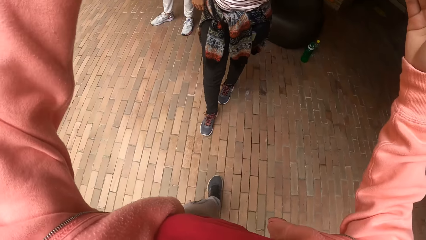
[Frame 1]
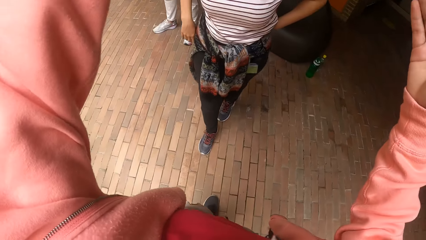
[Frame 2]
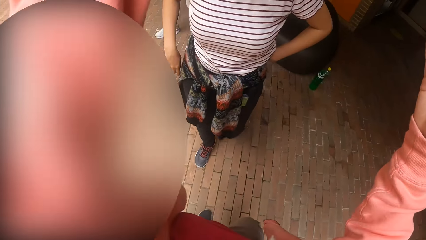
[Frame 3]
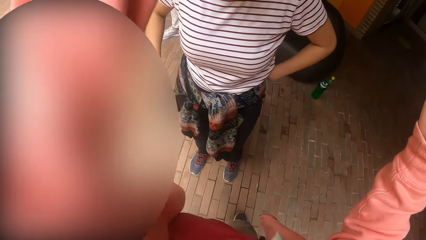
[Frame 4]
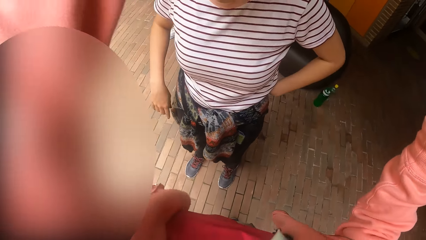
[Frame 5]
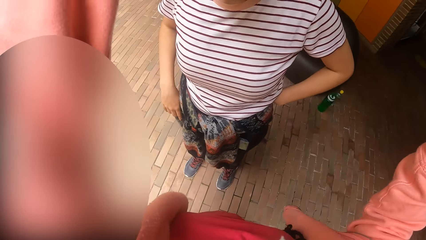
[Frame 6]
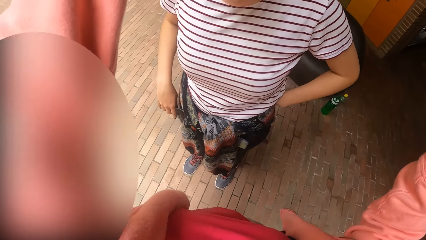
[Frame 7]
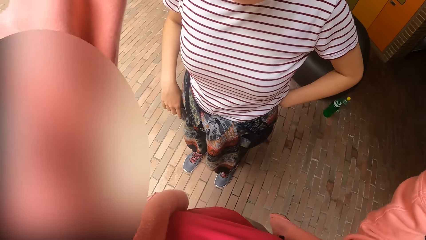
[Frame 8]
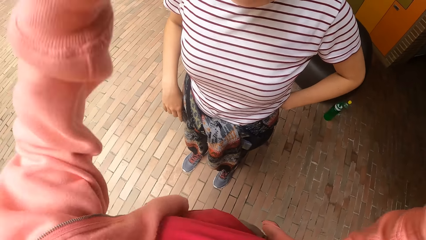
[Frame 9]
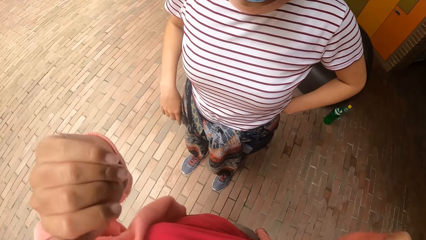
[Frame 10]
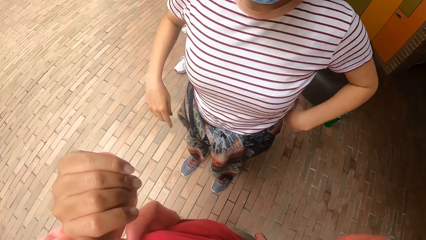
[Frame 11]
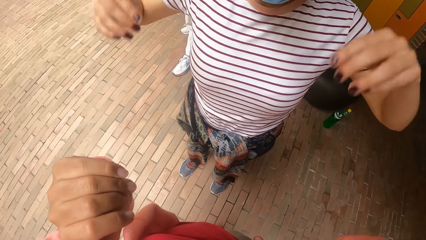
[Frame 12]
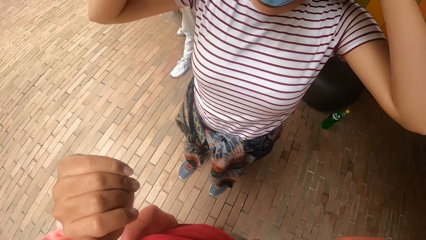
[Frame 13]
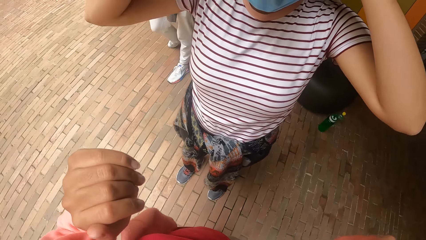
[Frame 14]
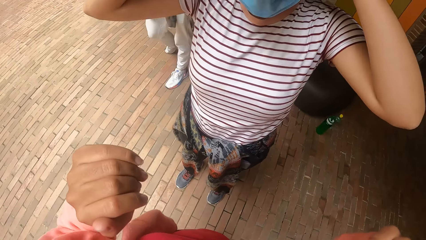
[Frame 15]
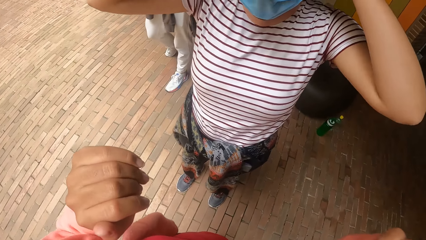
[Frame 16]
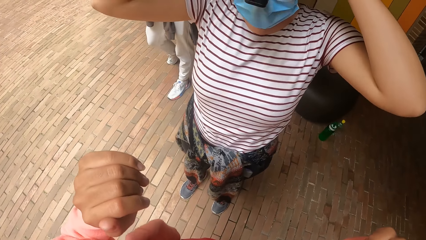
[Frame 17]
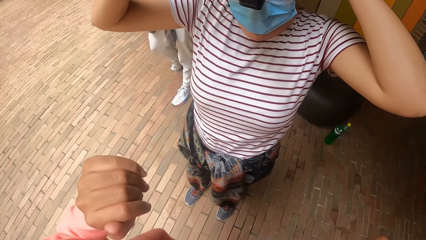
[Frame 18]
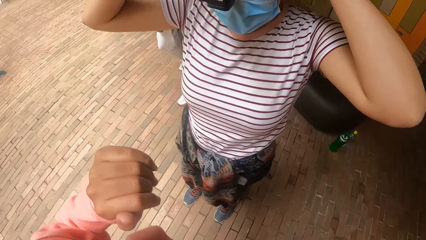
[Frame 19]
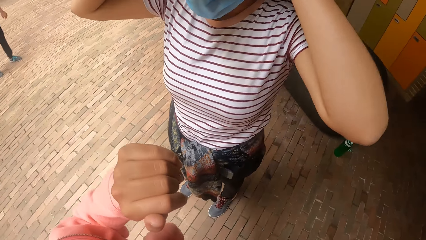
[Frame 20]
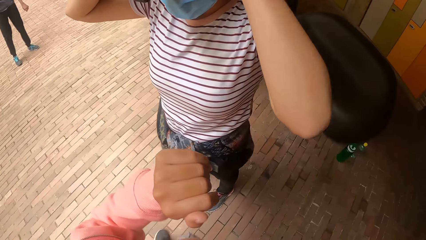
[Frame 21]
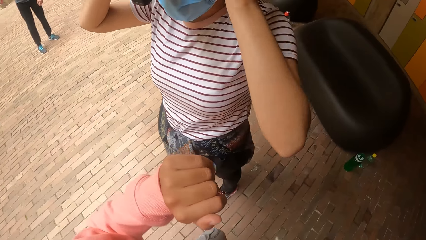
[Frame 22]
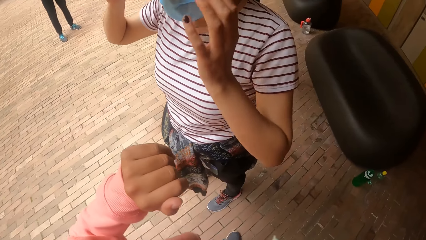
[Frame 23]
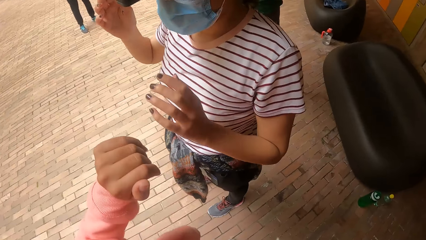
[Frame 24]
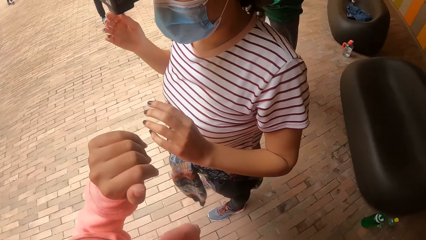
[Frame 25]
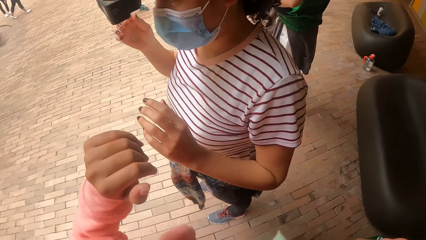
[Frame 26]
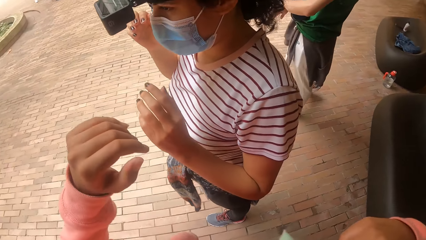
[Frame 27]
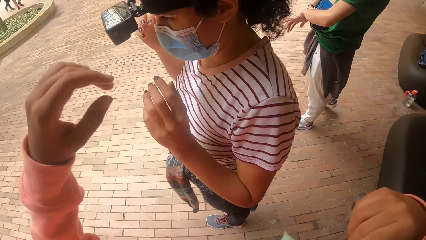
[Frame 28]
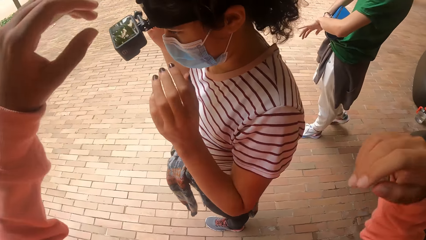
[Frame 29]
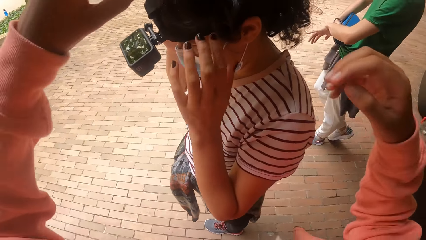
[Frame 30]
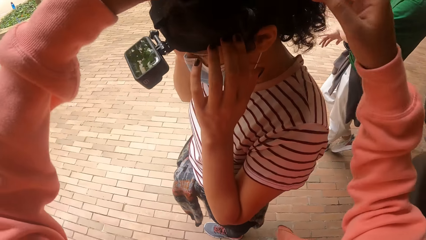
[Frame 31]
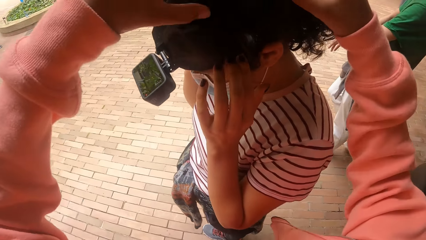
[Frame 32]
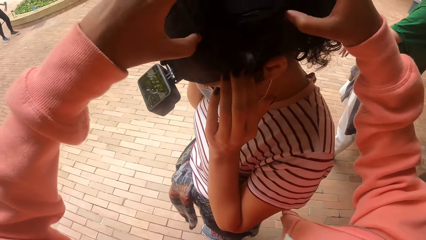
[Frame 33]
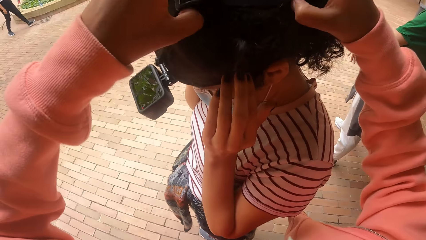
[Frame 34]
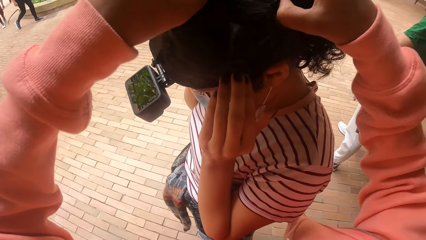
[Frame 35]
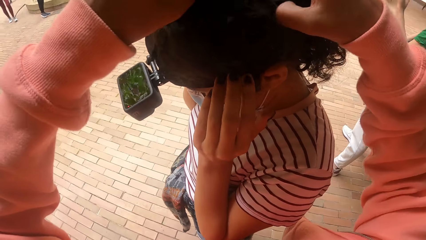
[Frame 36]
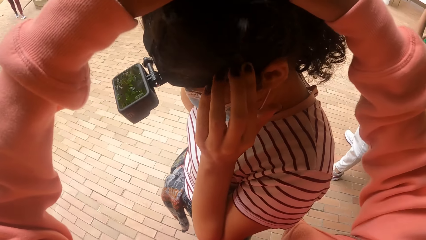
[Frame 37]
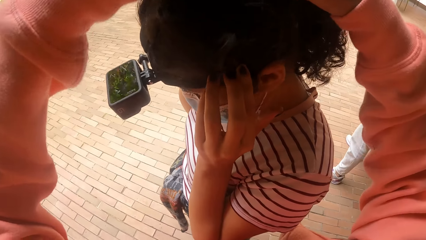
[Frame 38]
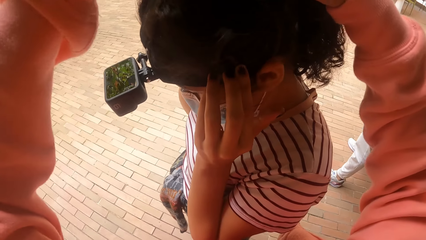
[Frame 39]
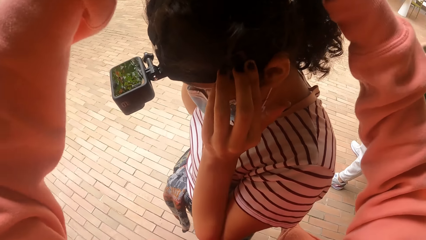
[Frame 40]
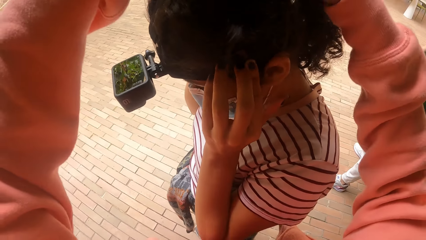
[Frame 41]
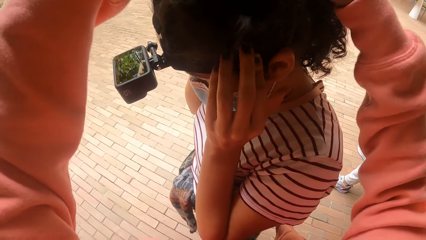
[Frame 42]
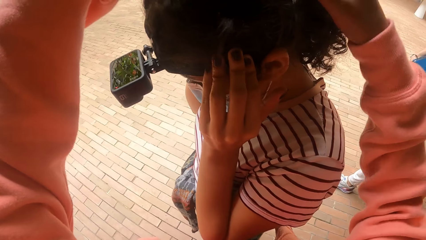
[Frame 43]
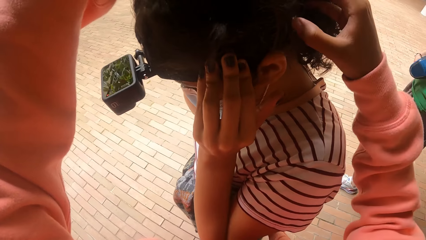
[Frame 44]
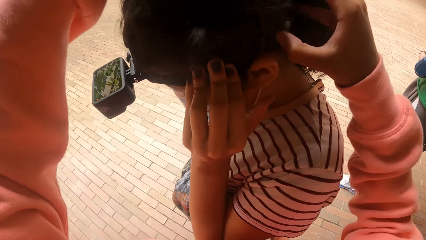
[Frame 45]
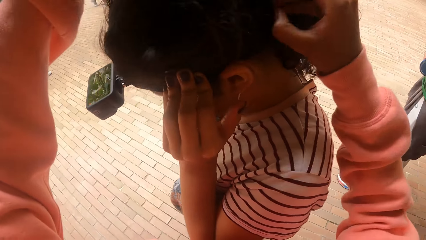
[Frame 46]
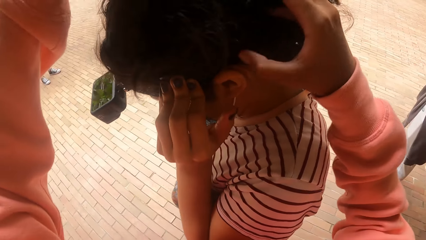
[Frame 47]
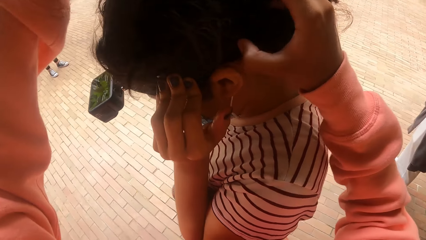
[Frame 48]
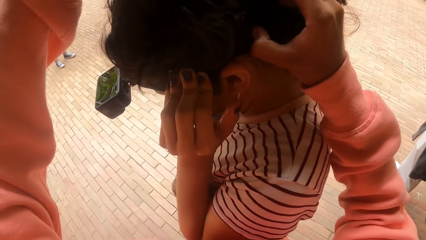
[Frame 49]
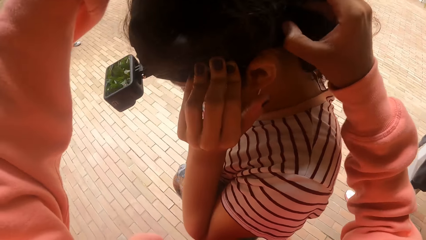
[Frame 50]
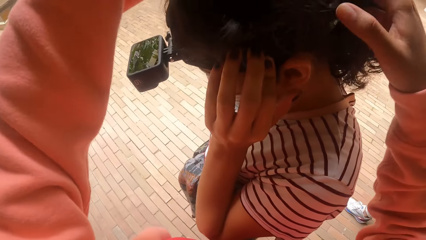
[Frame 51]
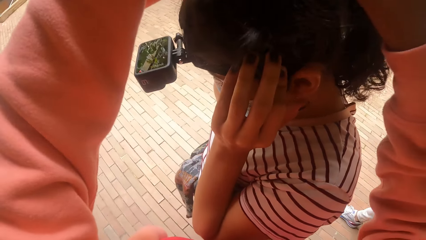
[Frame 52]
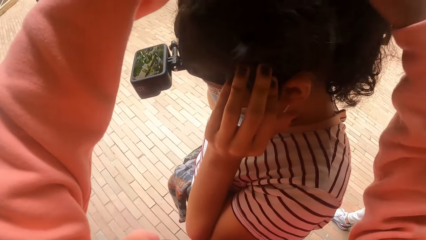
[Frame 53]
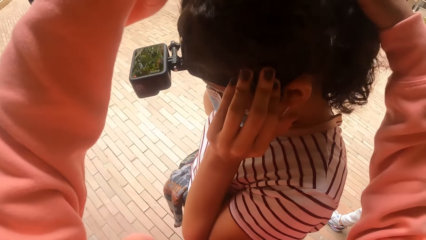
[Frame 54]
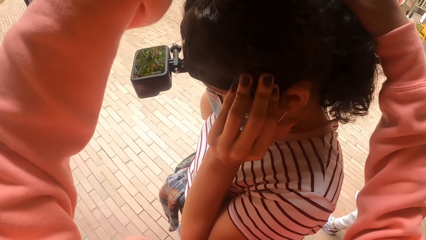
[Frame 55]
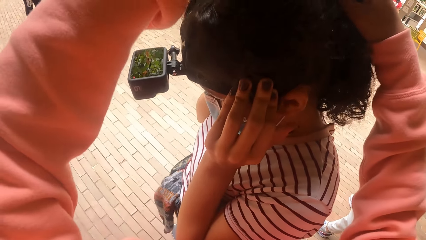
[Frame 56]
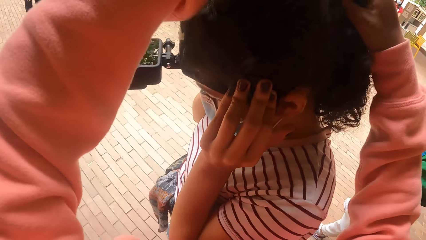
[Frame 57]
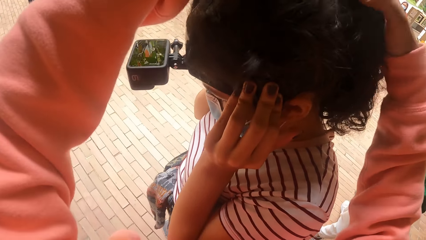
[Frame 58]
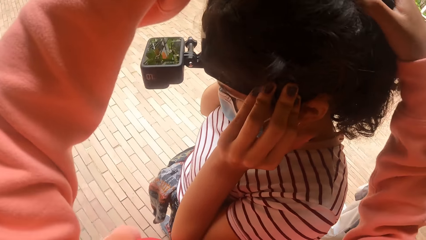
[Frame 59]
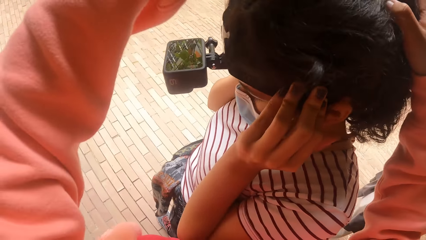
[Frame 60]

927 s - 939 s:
The camera wearer raises their hands. They interact with a woman. The woman raises her hands. The camera wearer adjusts the camera on the woman's head with both hands.

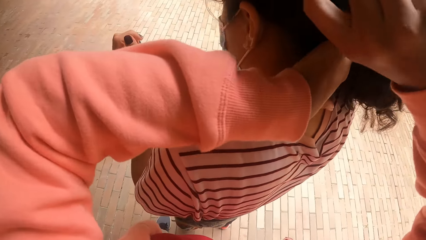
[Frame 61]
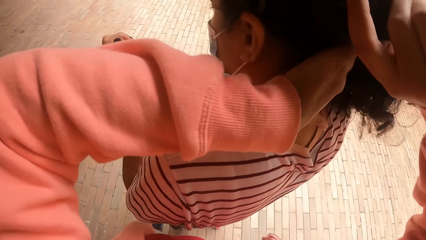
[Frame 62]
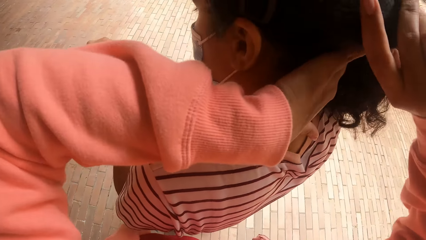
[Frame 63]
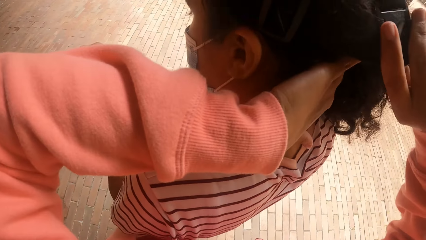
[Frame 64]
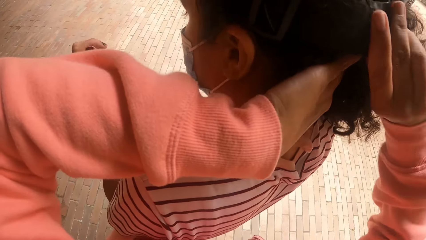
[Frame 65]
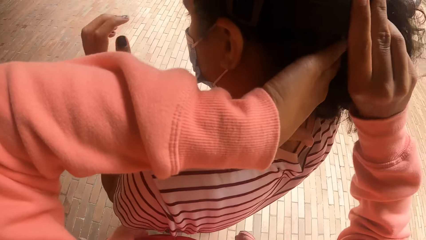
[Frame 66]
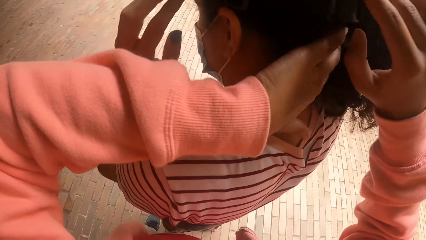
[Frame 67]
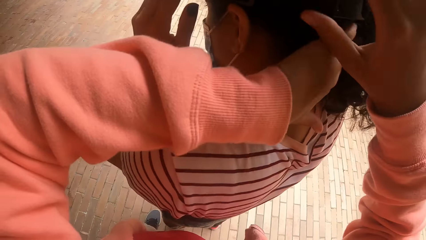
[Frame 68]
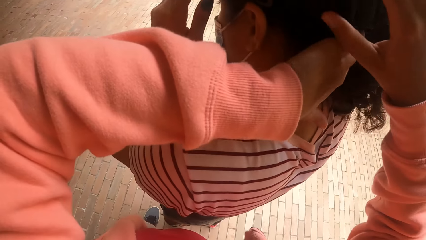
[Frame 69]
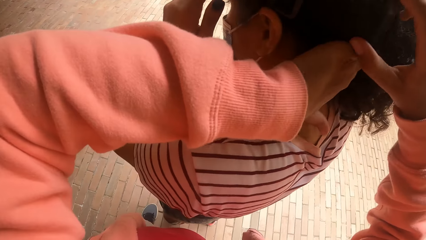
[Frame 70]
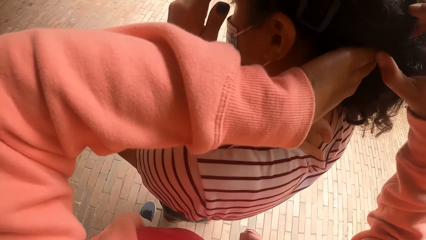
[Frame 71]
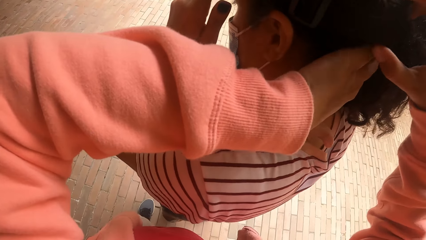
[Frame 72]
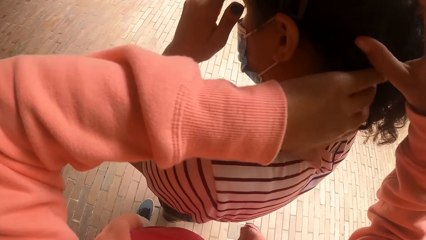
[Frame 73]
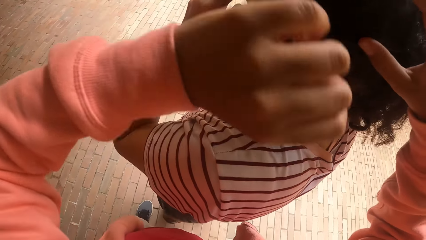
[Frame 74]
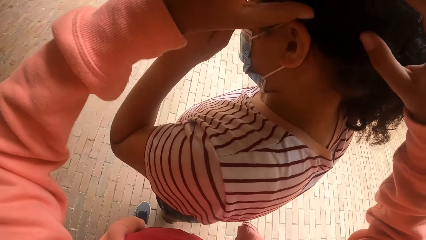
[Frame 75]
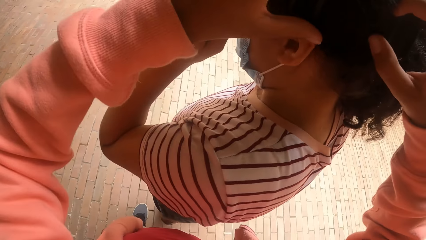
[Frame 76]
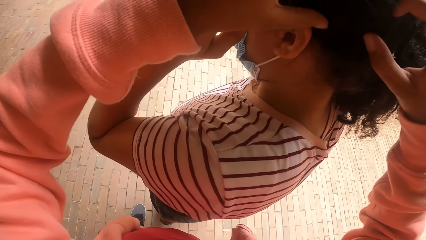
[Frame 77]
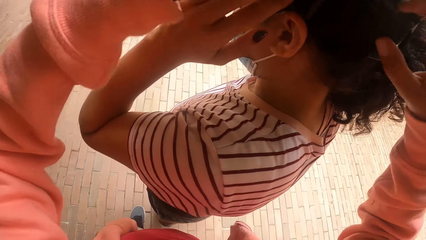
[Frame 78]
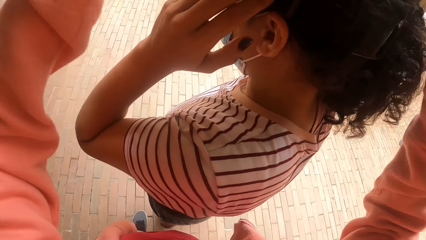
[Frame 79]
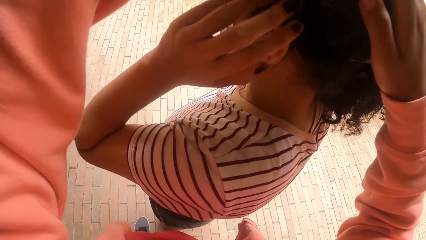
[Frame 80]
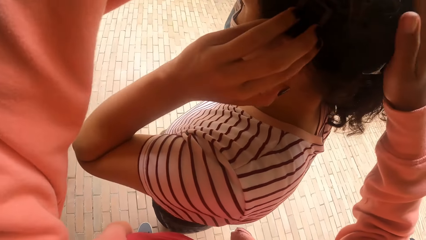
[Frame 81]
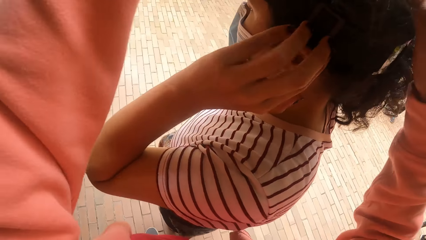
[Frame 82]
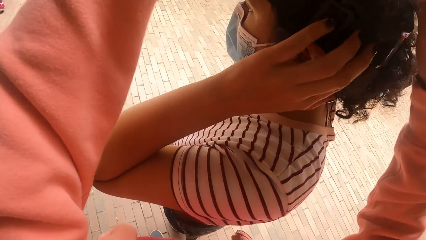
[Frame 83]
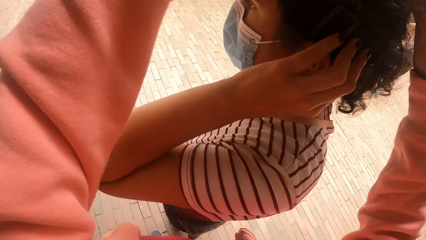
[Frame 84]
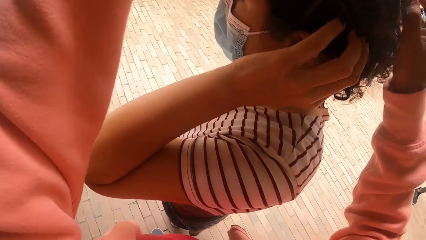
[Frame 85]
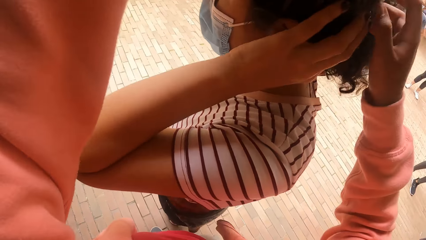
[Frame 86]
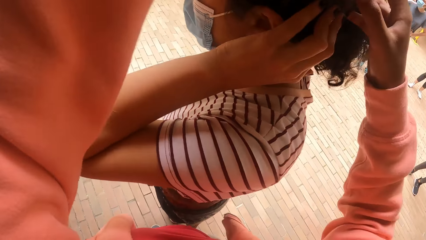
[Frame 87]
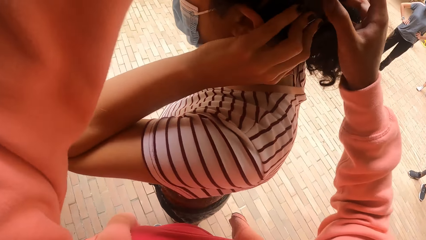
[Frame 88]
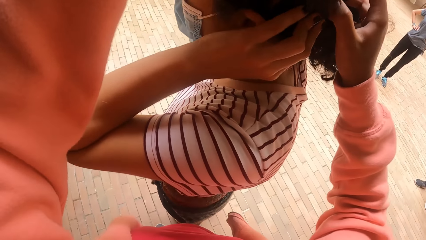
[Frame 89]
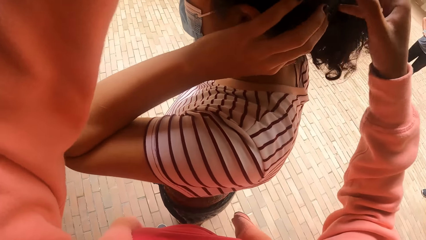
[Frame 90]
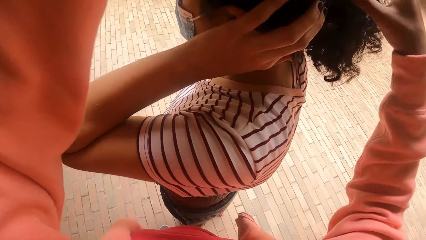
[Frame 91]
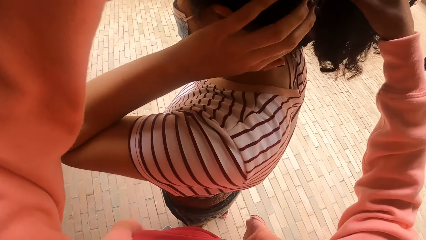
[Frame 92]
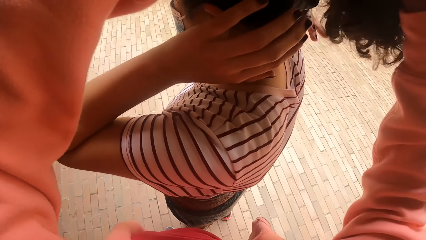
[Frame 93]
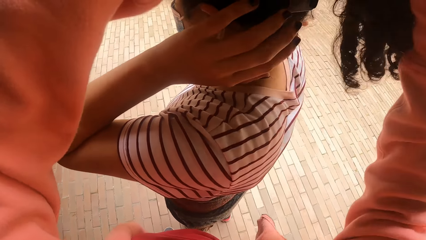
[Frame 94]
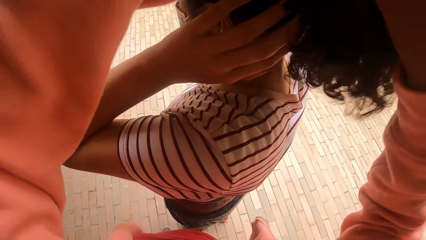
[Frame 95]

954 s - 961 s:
The woman touches her hair with both hands.
